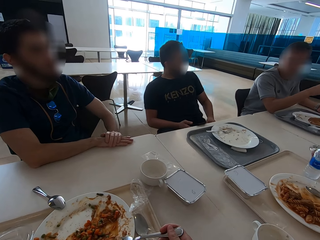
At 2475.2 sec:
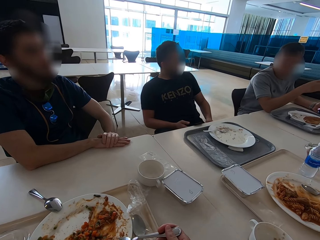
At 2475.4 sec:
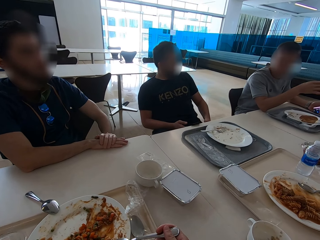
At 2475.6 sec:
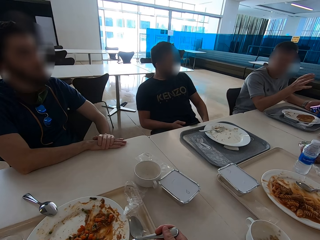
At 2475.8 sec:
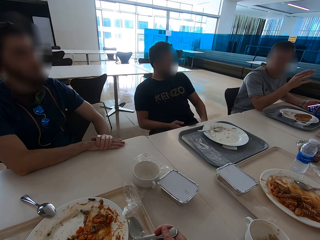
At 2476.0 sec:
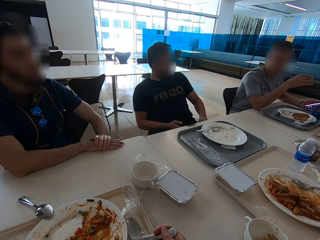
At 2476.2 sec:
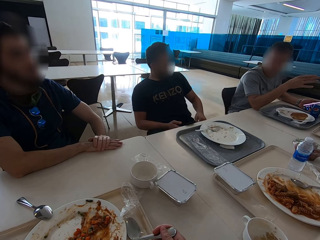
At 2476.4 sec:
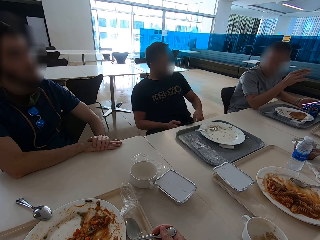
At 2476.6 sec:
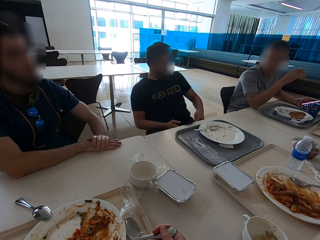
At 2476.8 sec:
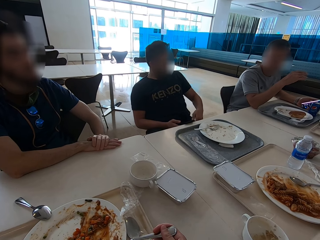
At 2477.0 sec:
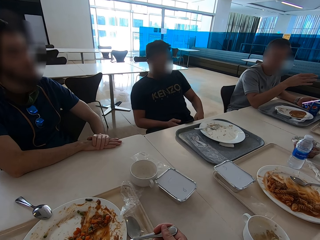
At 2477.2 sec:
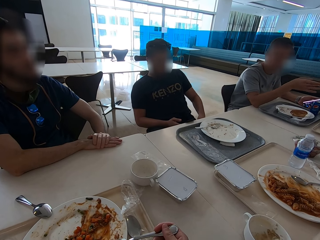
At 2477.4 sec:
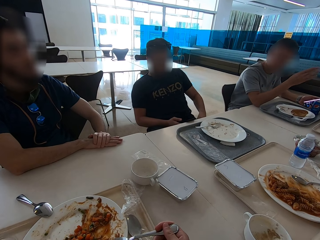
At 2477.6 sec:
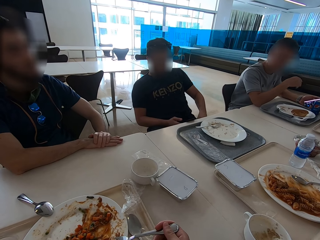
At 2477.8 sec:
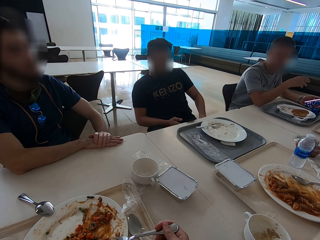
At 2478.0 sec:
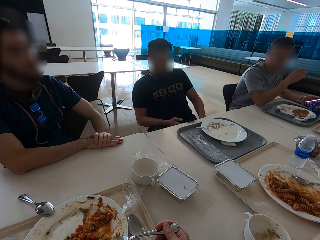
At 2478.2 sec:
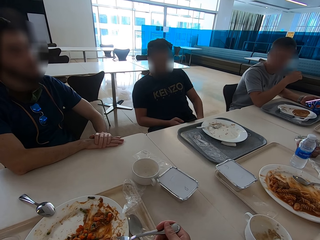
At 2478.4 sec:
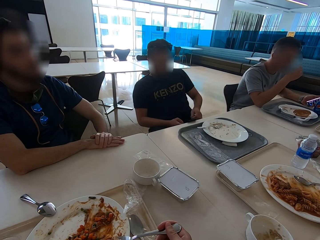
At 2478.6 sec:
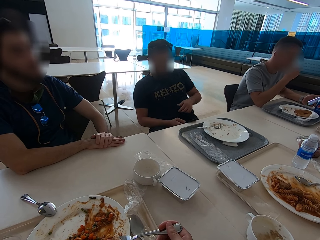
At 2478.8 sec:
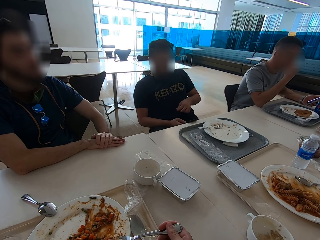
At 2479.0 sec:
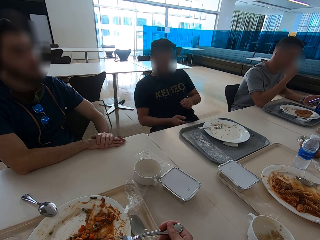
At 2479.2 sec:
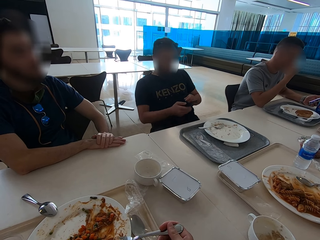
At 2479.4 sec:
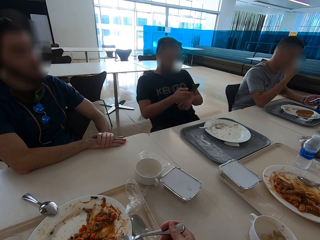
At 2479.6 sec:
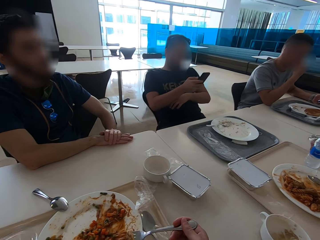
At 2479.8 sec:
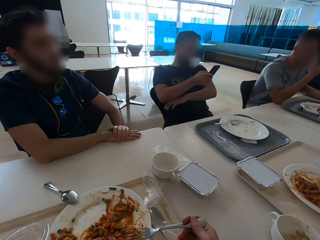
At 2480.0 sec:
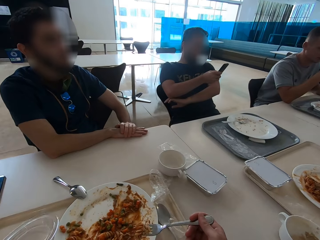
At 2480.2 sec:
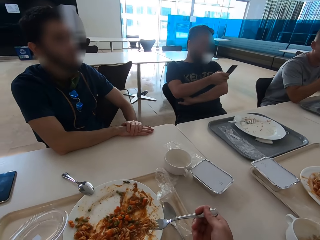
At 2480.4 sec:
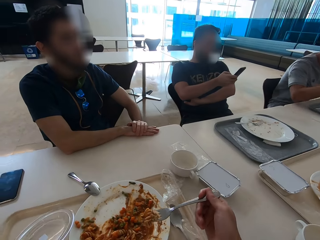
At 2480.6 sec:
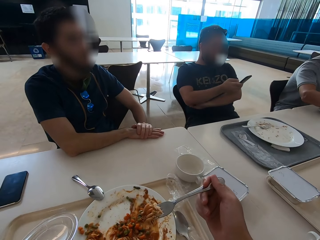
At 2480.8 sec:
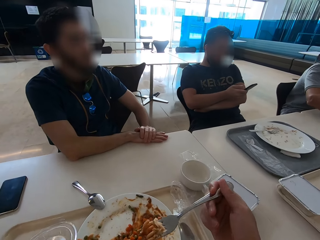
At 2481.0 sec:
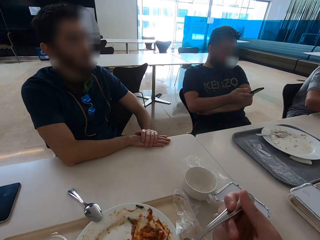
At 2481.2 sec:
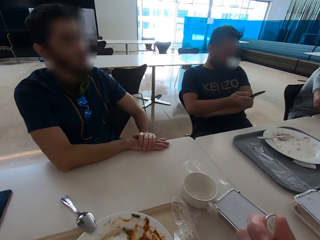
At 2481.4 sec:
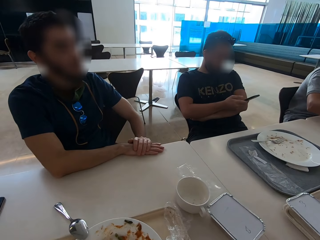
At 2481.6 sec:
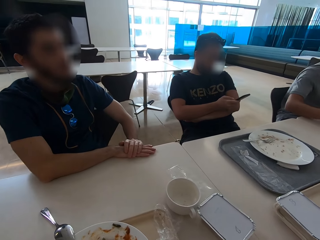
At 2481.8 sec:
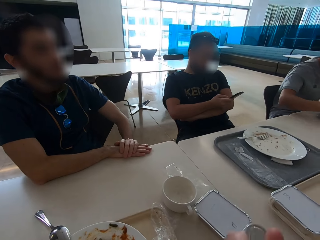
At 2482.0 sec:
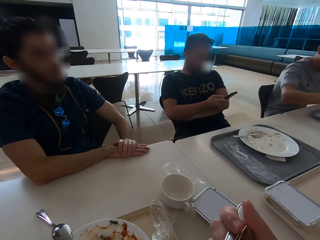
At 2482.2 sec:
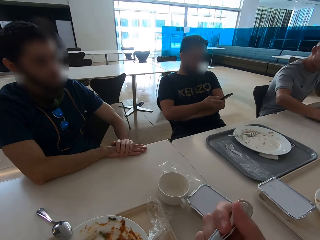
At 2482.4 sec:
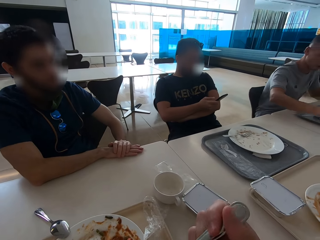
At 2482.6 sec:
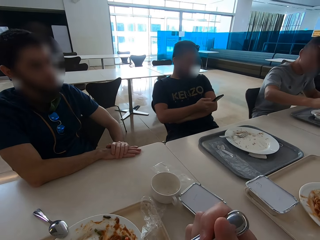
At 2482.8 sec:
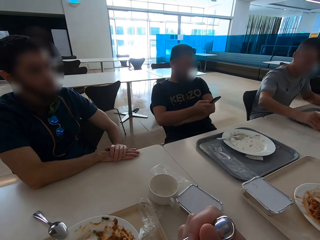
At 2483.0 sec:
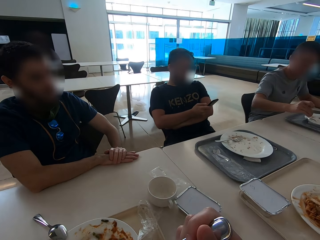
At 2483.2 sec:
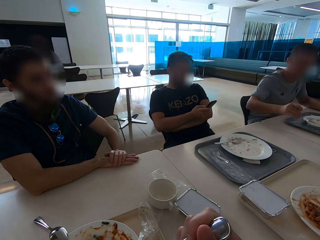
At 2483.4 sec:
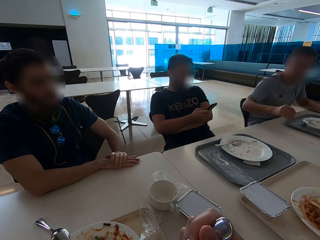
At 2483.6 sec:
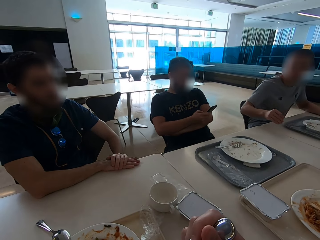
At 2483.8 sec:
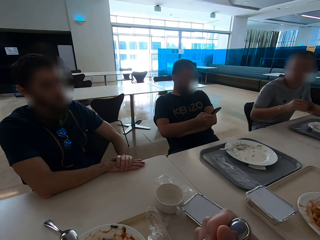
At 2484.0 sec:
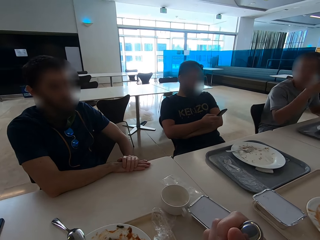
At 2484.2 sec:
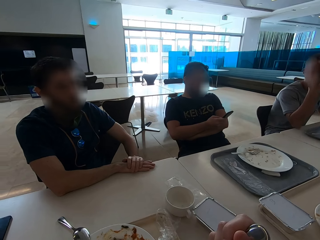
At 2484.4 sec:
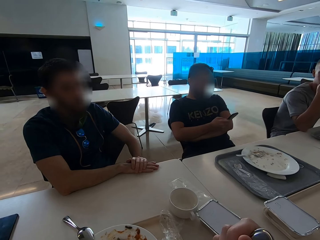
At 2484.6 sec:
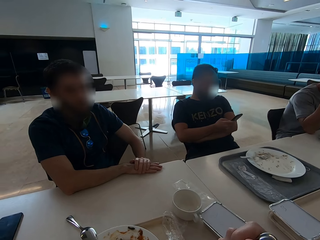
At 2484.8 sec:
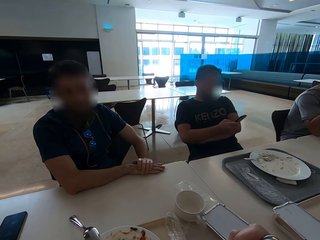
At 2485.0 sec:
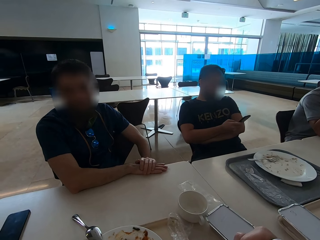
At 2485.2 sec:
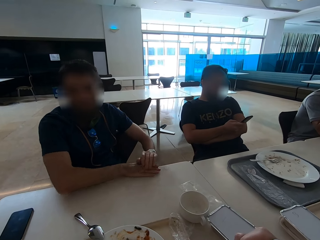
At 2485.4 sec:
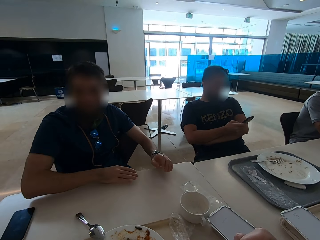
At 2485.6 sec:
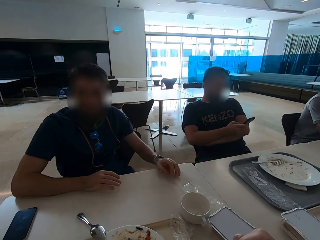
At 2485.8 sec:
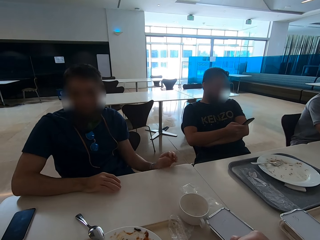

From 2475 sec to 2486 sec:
A man speaks with gestures. Another man operates the phone. The camera wearer eats. A person uses hand gestures.

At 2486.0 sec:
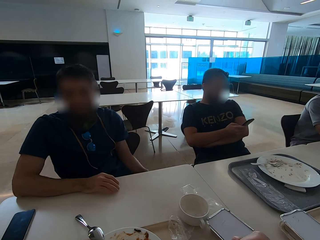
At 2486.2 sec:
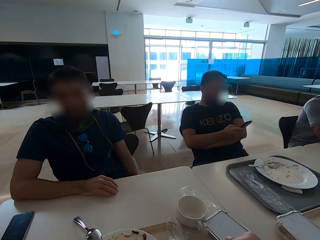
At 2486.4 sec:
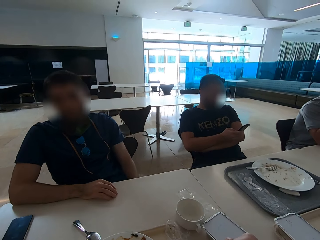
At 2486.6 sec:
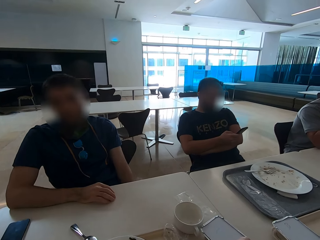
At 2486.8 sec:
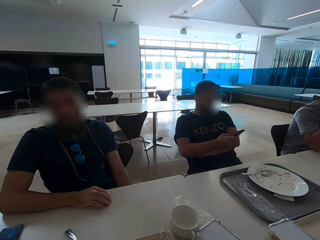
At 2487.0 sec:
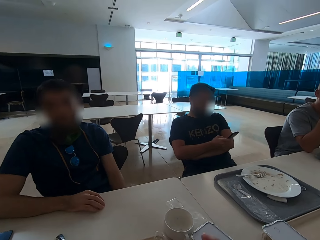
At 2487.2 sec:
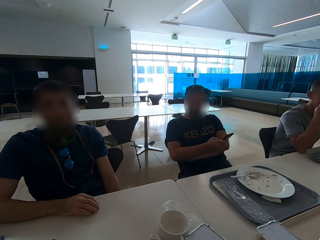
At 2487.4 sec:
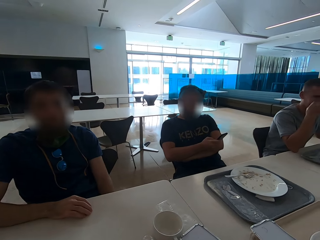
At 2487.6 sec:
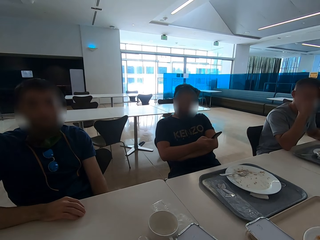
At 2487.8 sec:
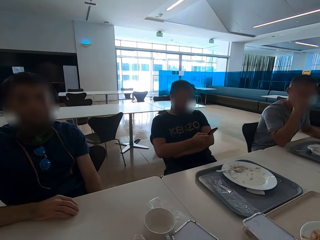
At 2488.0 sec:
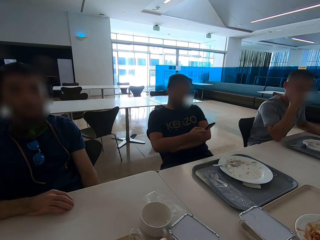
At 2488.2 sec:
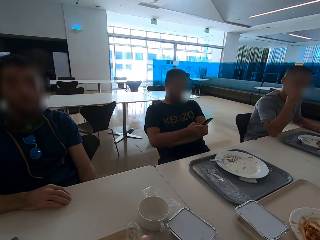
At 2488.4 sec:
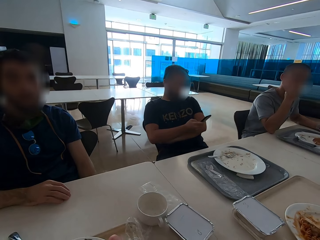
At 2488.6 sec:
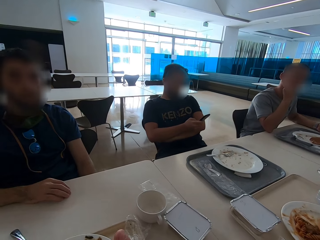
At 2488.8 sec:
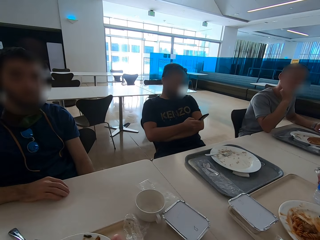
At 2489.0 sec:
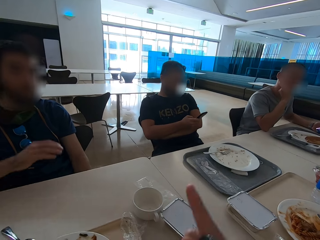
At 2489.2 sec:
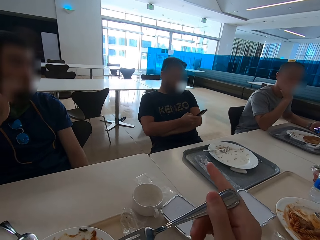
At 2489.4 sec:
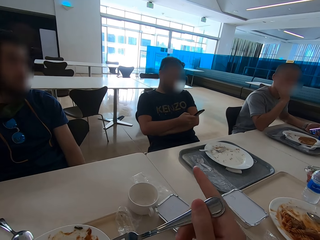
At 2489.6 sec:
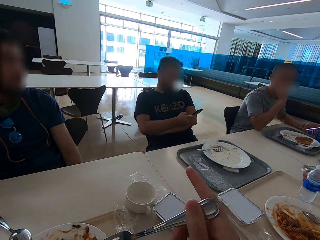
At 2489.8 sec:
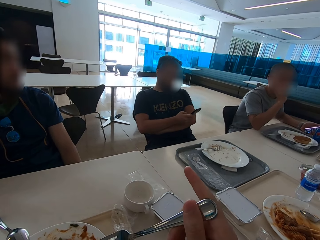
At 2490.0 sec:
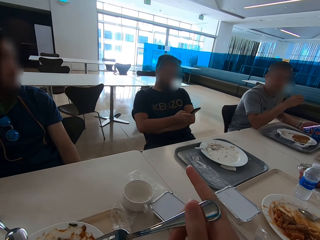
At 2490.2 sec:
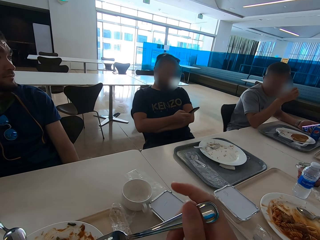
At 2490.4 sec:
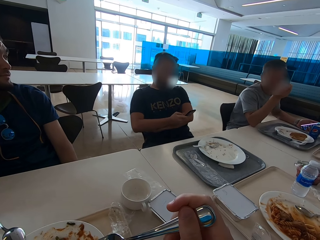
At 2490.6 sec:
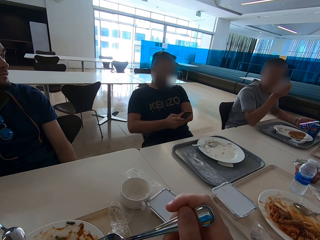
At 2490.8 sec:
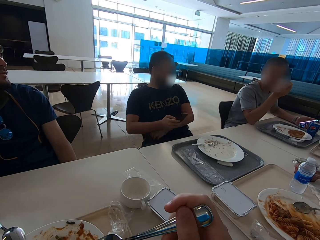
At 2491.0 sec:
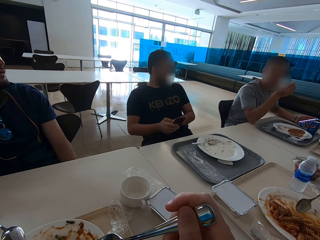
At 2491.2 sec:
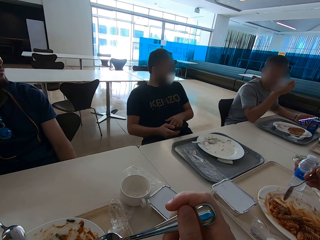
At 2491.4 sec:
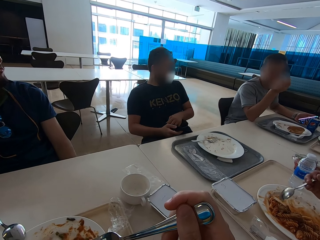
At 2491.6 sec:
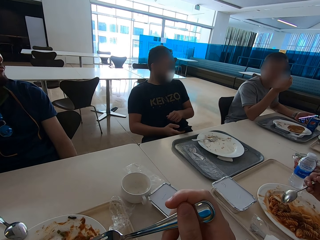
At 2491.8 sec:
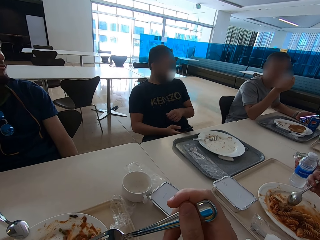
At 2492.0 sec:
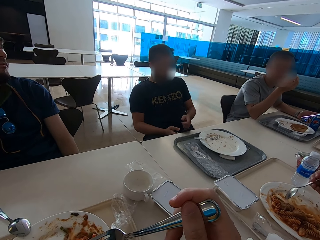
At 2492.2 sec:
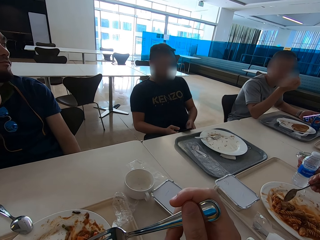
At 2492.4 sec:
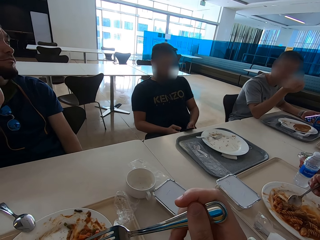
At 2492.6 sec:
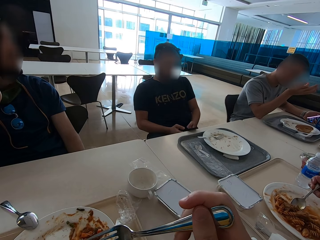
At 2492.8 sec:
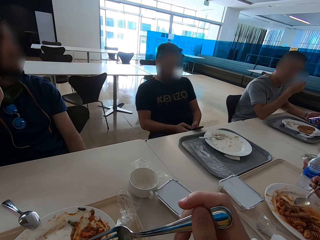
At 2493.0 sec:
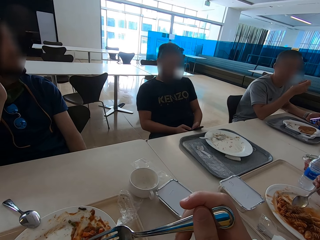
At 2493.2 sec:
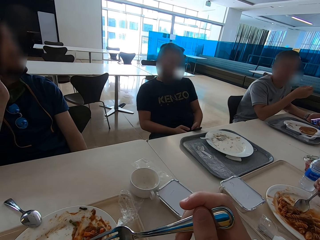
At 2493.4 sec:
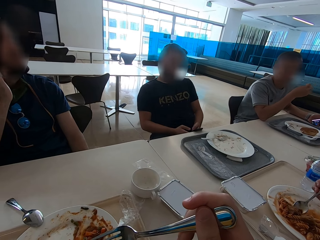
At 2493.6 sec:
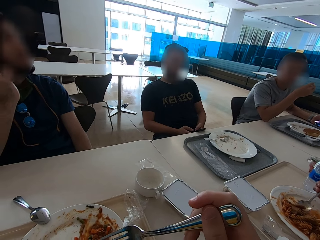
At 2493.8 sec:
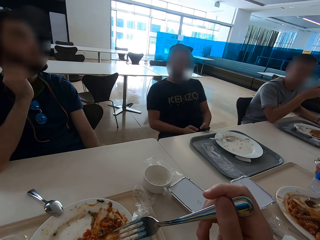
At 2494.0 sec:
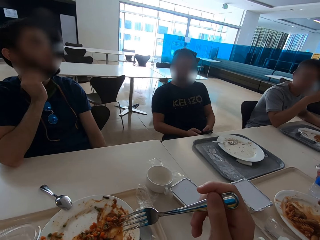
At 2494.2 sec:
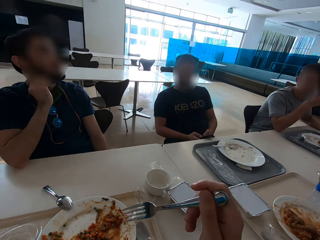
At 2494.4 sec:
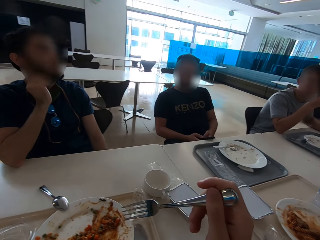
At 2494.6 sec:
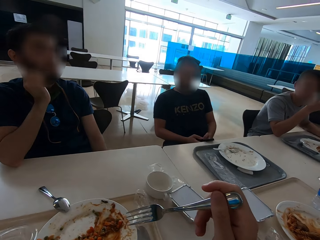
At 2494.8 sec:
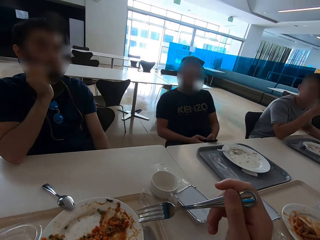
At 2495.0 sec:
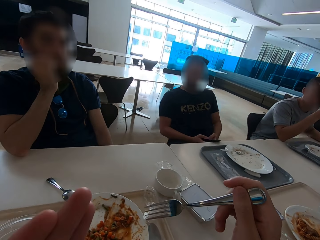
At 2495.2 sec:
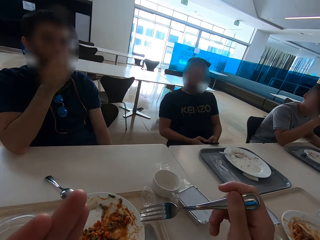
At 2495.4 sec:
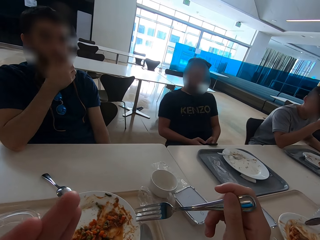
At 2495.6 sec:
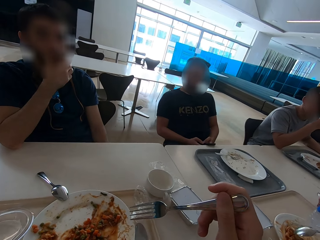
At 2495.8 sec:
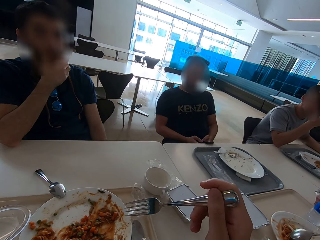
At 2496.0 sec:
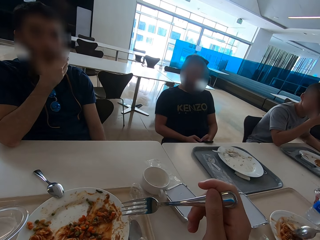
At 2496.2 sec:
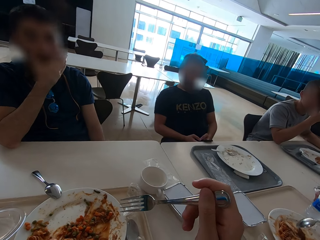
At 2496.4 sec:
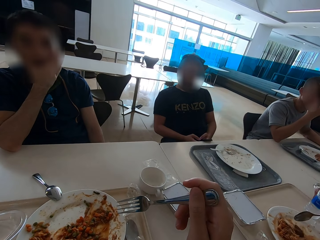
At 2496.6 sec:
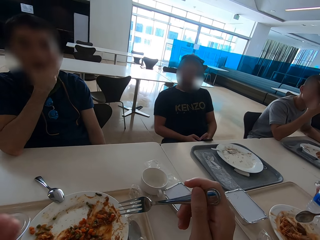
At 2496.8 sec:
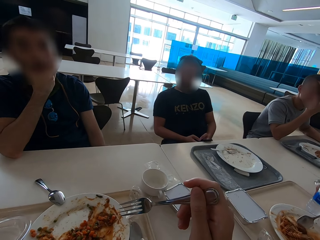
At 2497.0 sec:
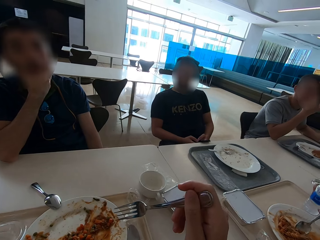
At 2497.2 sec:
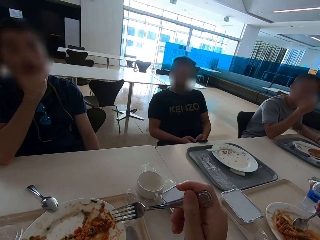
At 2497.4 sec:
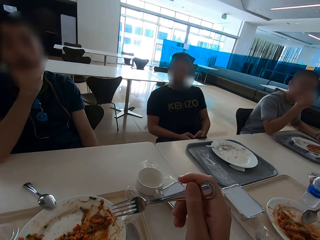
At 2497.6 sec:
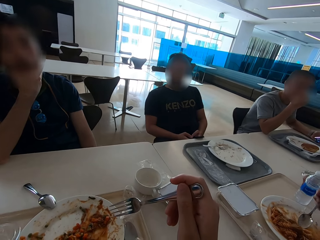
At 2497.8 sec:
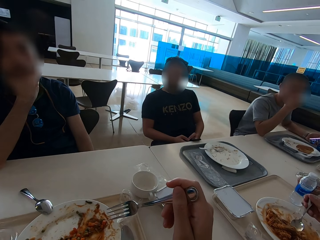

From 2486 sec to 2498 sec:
The camera wearer looks at a person. They speak with gestures. They look at another person. A man eats.
